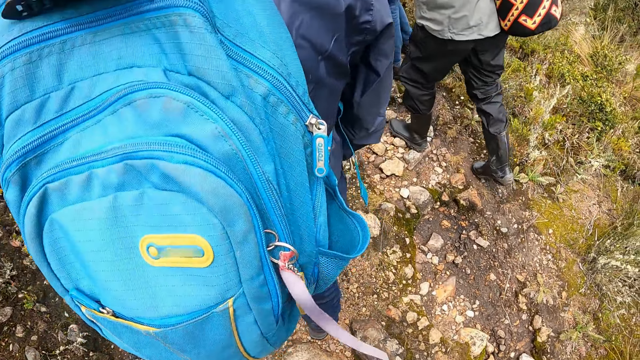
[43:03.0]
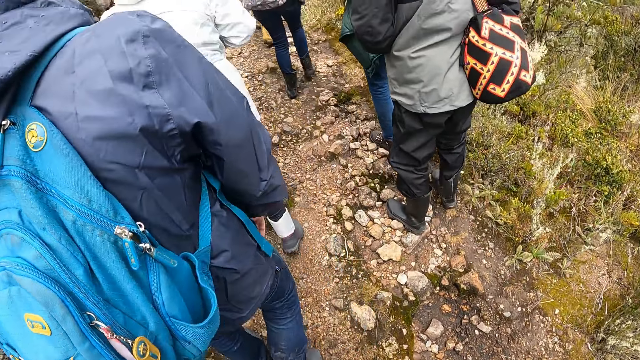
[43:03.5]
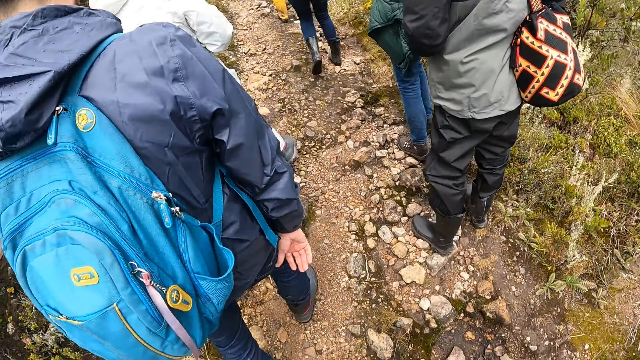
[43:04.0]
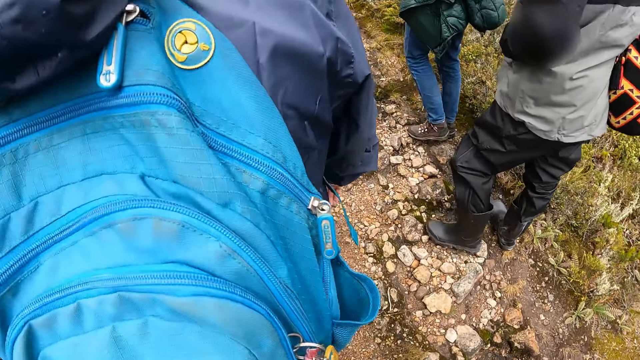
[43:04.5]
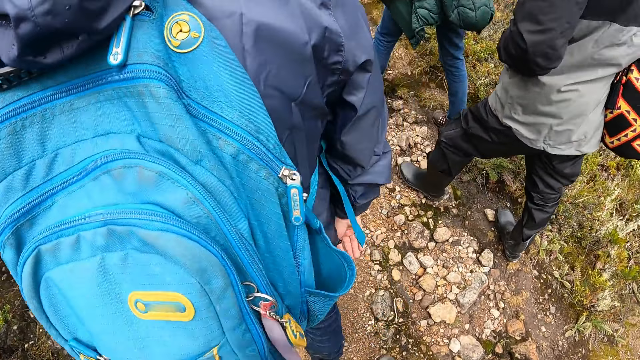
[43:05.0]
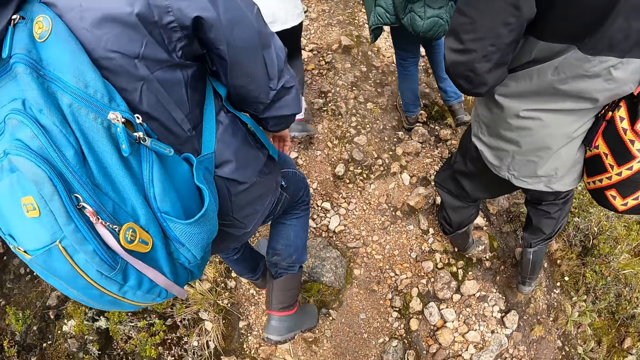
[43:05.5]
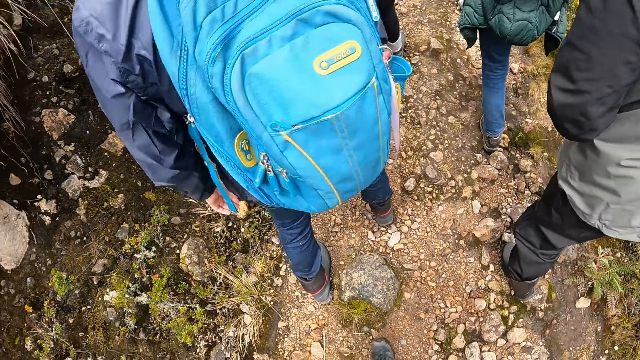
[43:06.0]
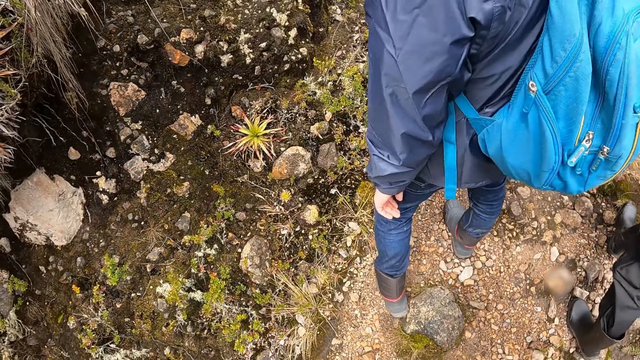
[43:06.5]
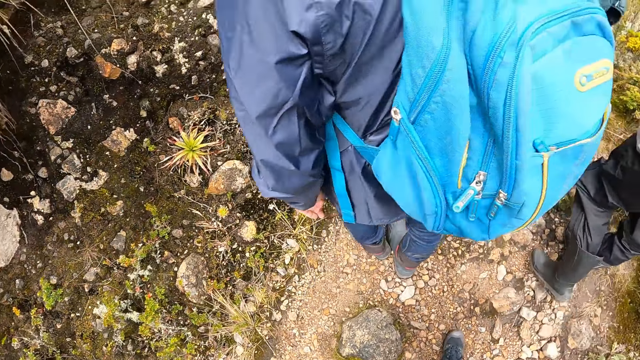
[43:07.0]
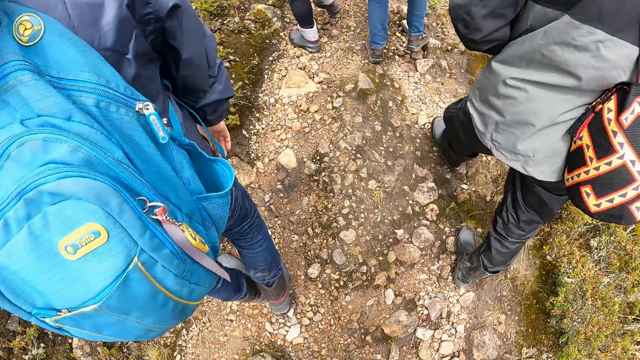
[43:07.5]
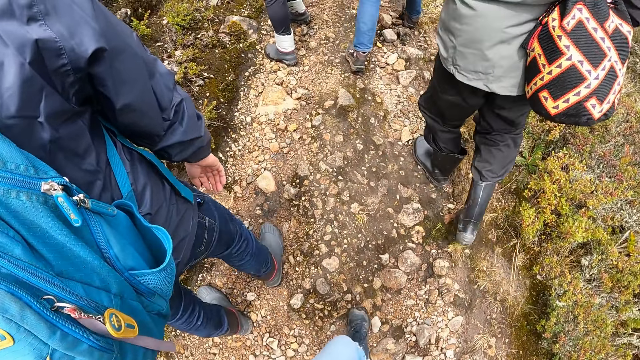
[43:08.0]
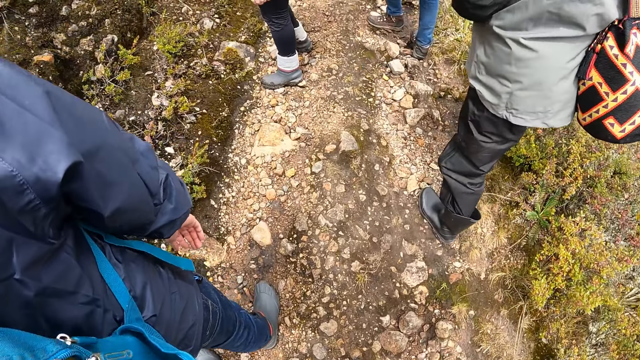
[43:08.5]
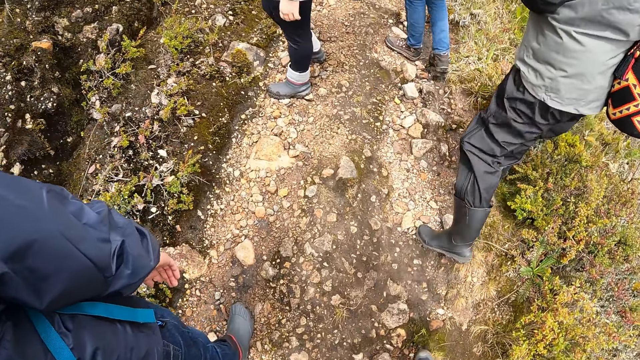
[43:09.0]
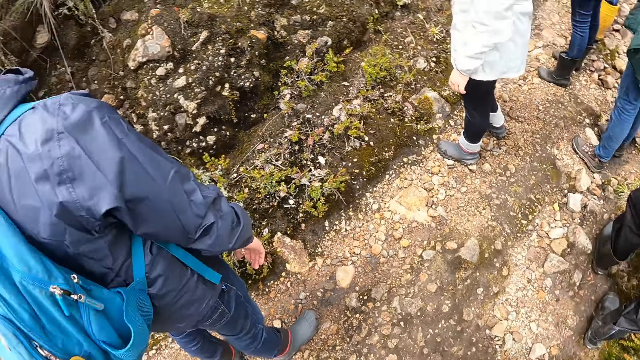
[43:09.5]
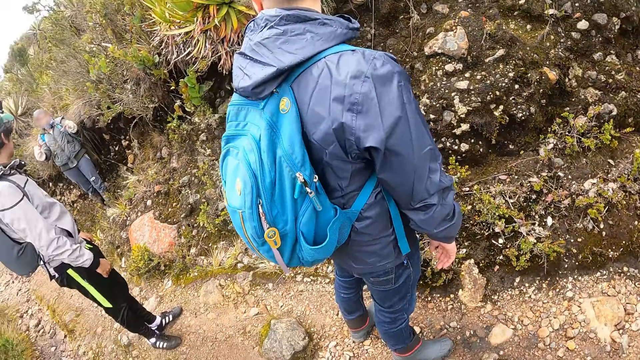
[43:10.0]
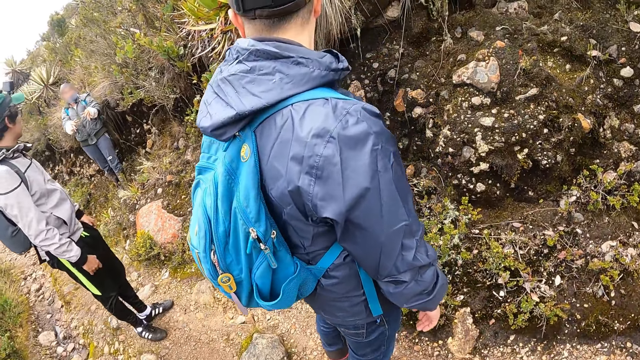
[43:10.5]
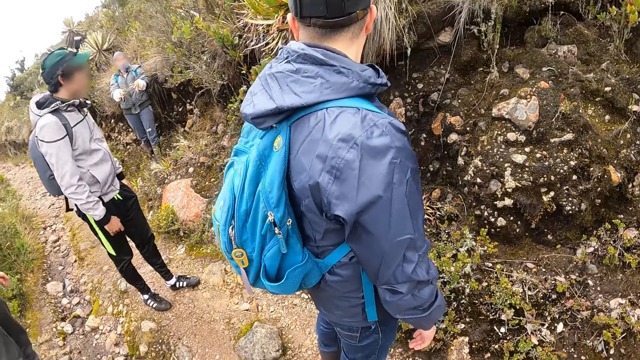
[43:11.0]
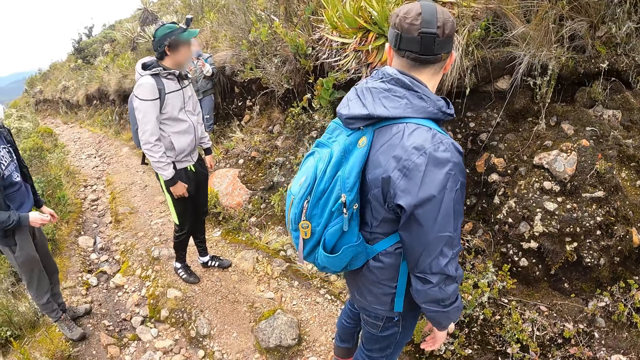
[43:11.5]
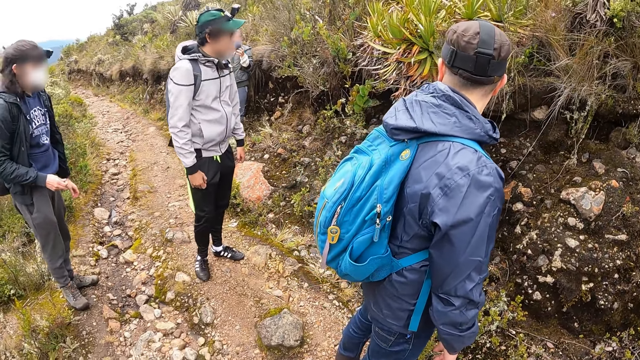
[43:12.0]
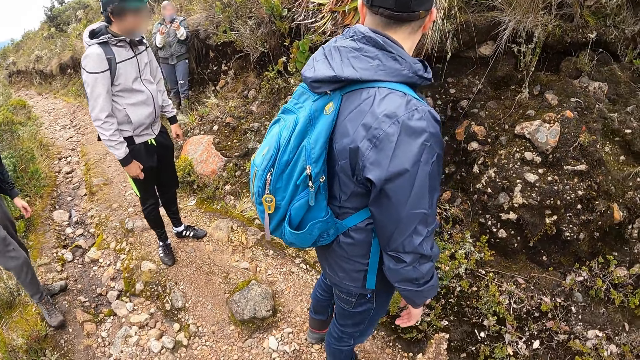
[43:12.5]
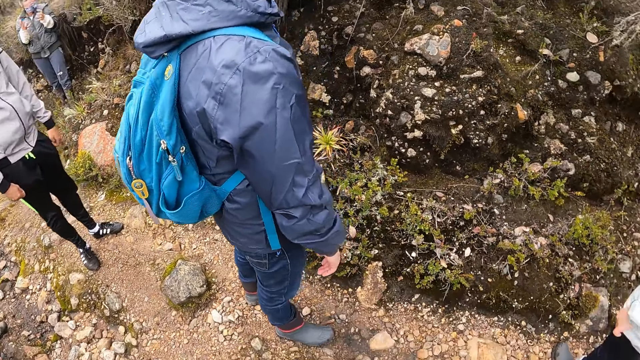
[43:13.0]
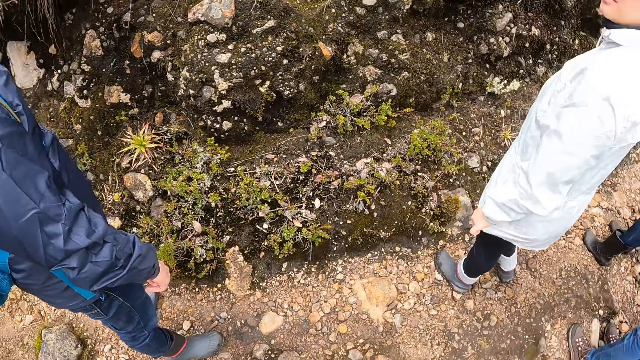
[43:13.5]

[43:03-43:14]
The camera wearer walks around in the field. A man looks back in the field. The man stands in the field. The camera wearer looks around in the field.

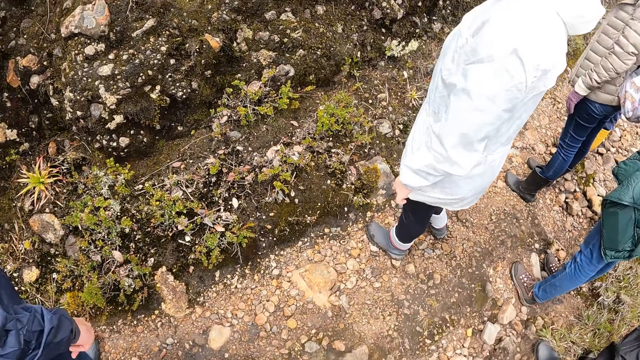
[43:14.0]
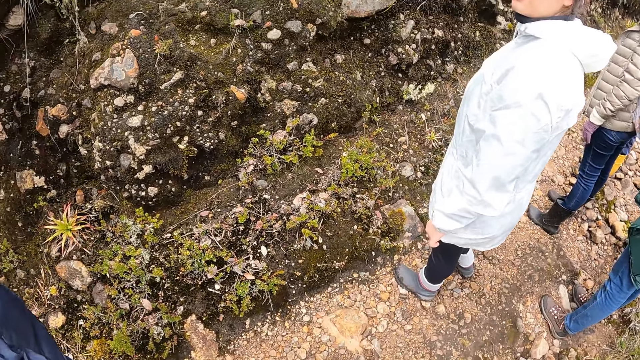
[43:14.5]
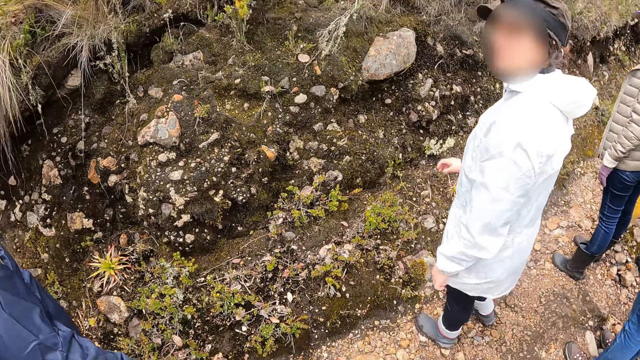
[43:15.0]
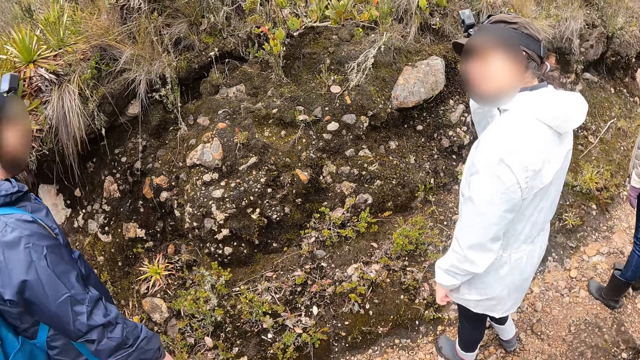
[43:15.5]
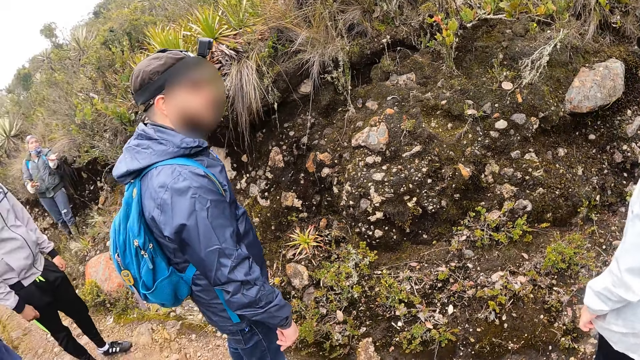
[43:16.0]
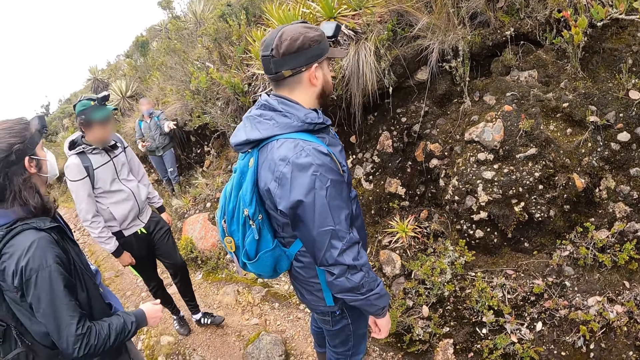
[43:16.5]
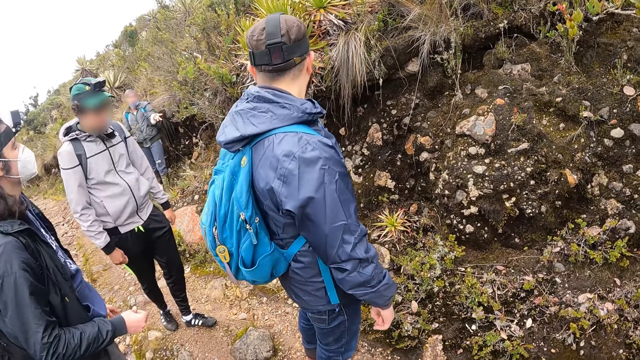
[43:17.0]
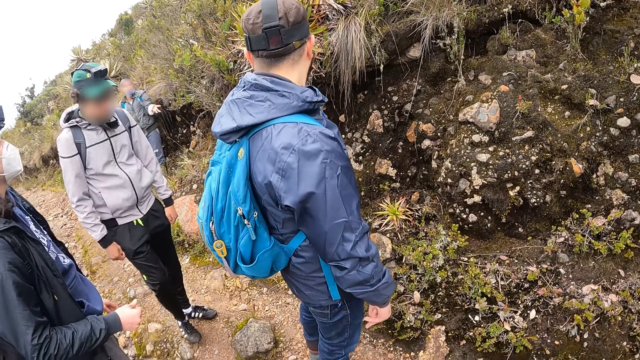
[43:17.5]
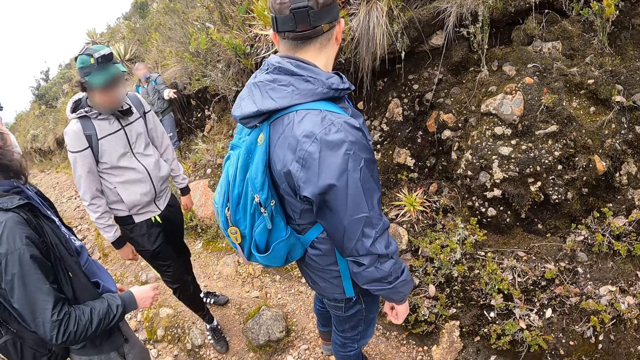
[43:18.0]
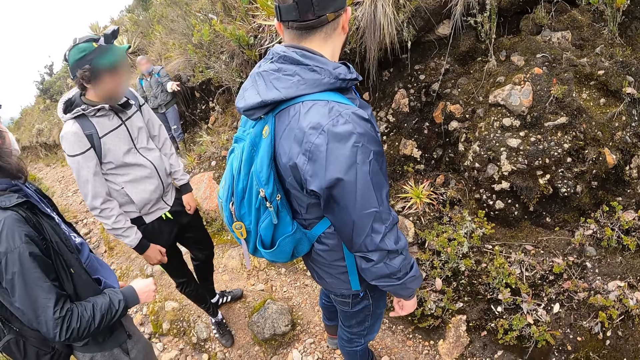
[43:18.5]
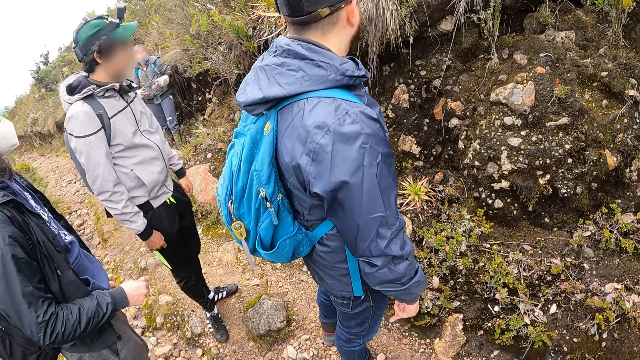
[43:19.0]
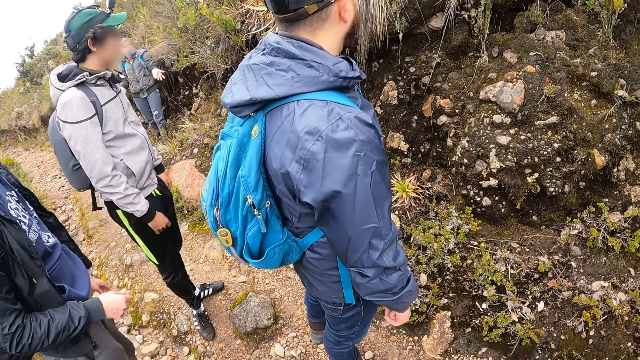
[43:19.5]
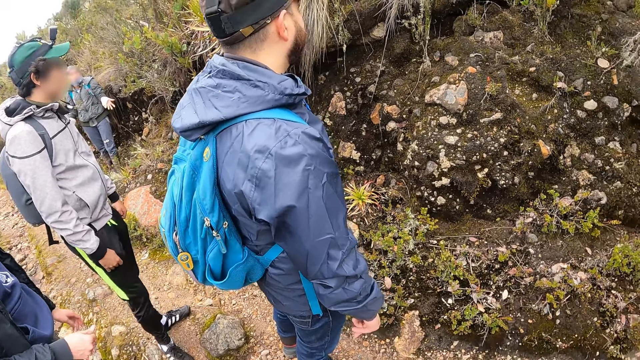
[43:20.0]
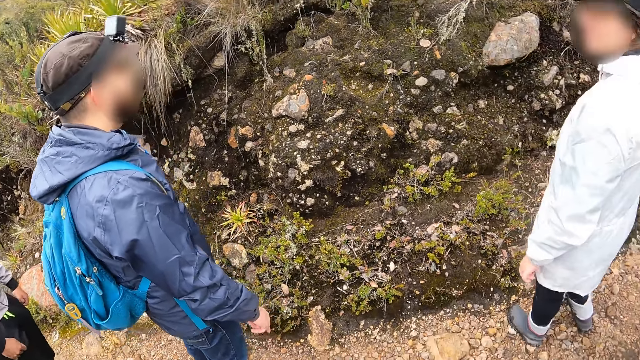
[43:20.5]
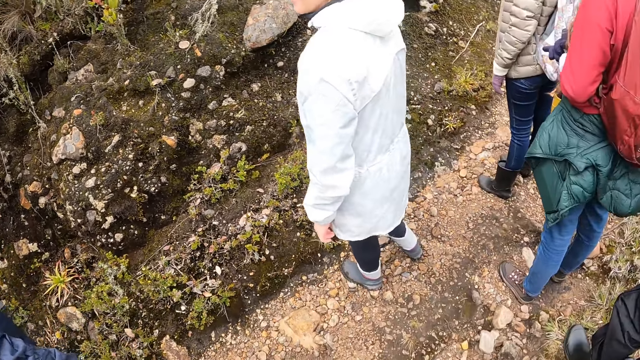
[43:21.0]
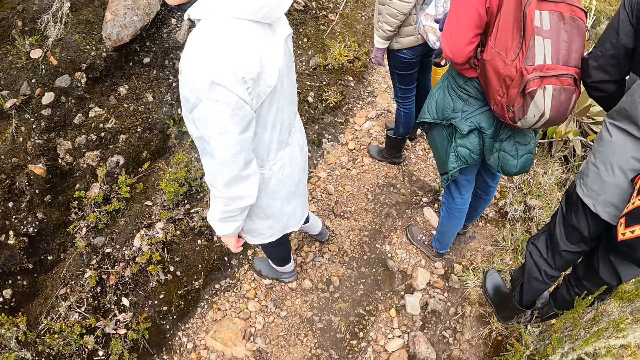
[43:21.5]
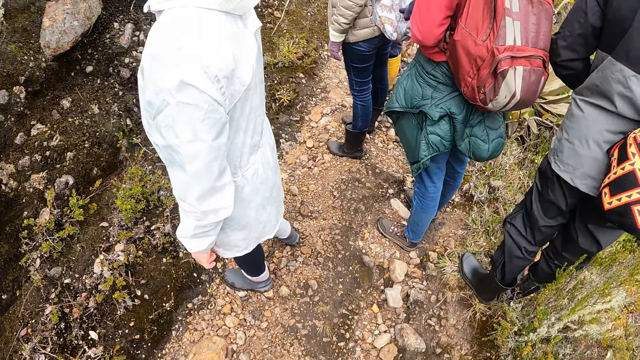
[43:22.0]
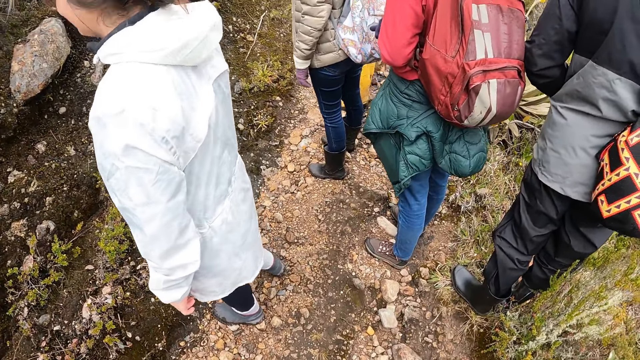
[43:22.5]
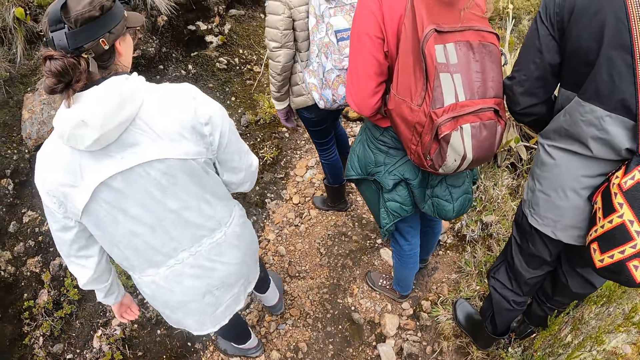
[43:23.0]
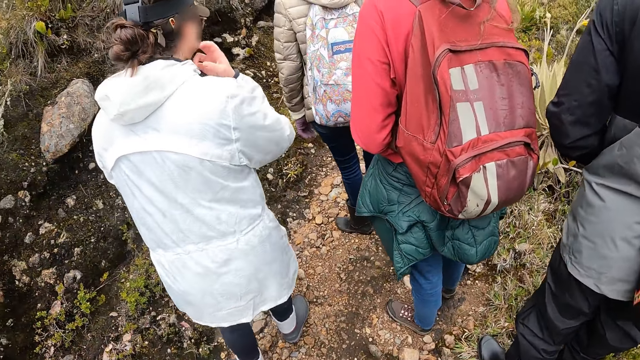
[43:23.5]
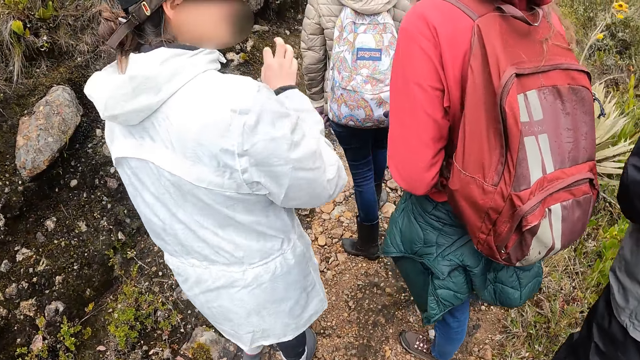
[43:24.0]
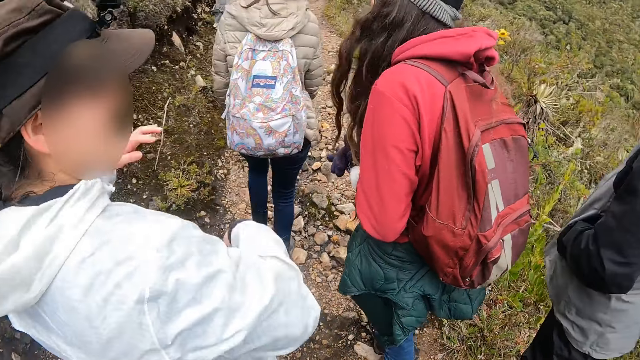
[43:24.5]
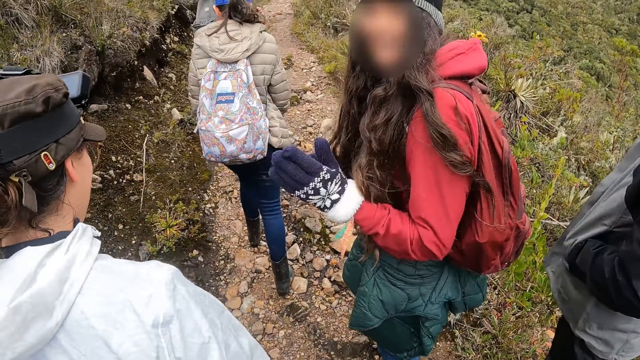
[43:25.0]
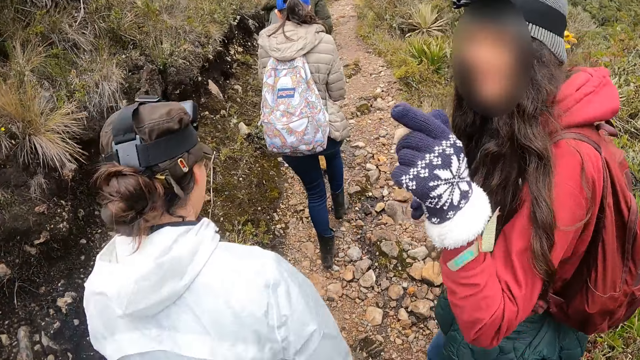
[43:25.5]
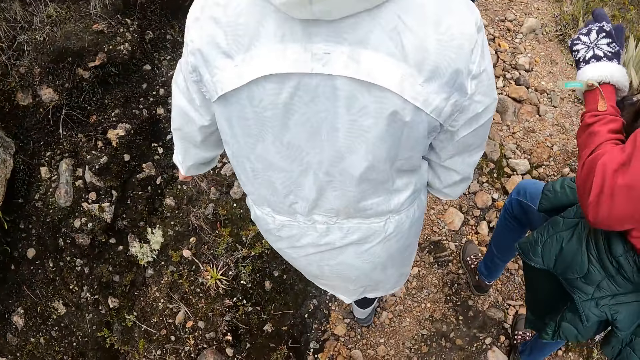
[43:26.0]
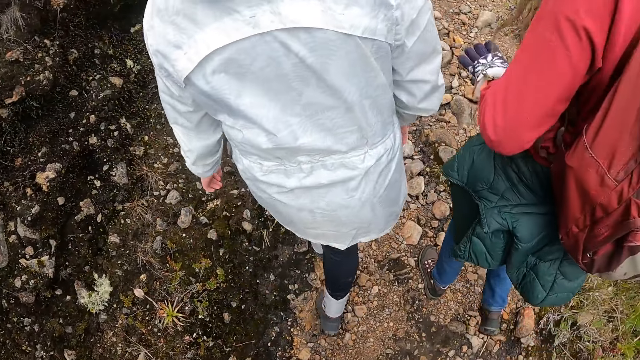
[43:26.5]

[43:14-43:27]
The woman touches her face with her right hand. A man stands in the field. The camera wearer looks around in the field. They hike on the mountain with the group of people. The woman touches her face with her right hand. She gestures with both hands. Another woman gestures with her left hand in the field.
